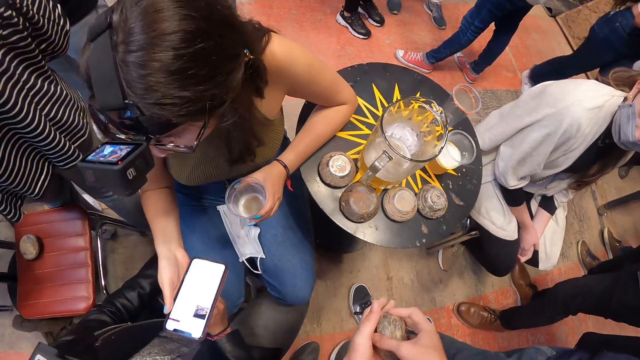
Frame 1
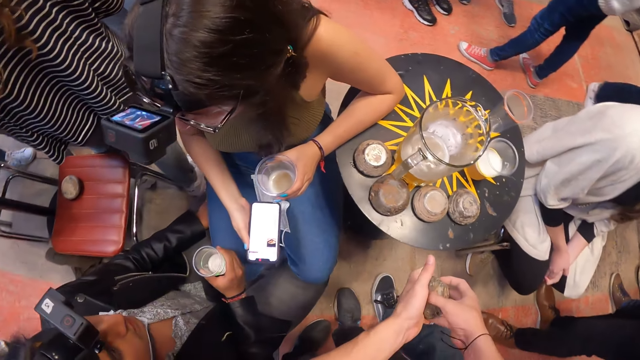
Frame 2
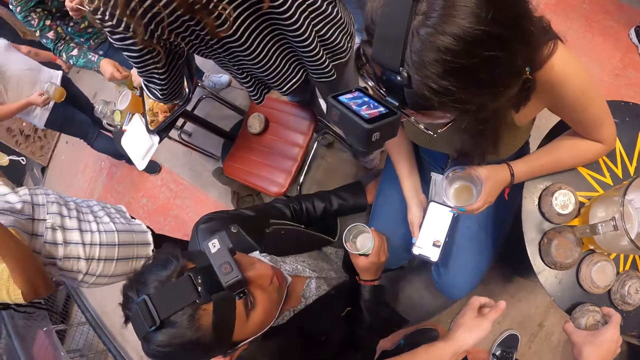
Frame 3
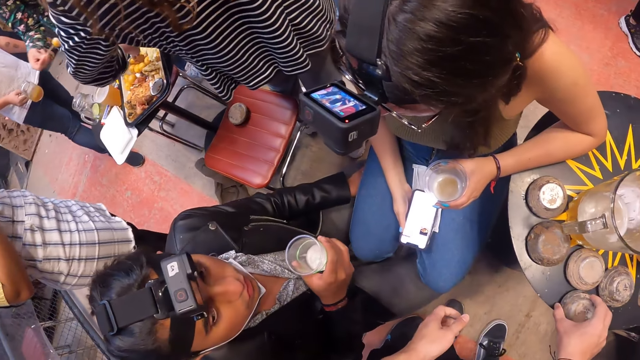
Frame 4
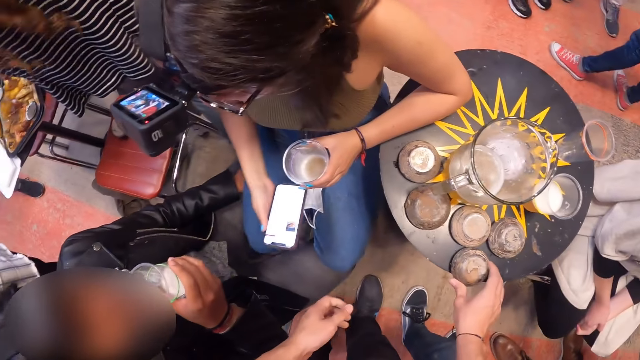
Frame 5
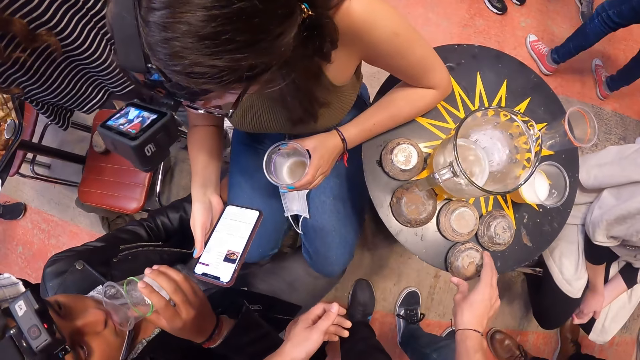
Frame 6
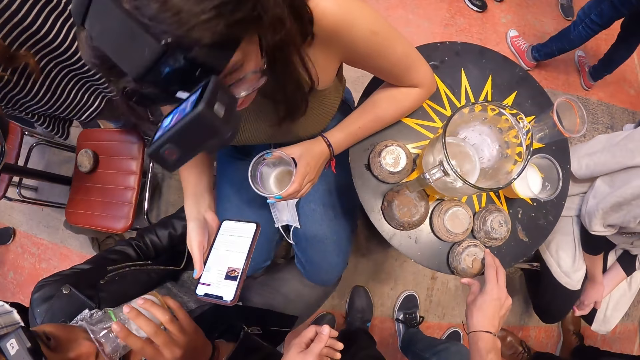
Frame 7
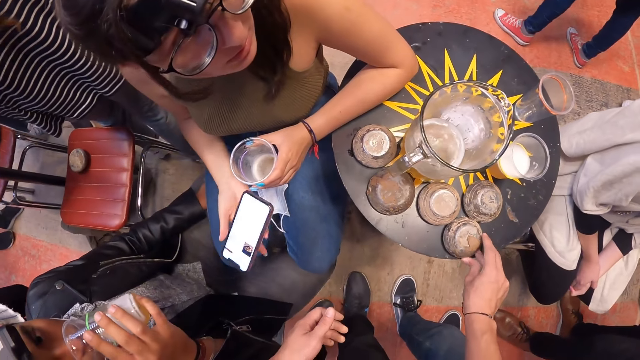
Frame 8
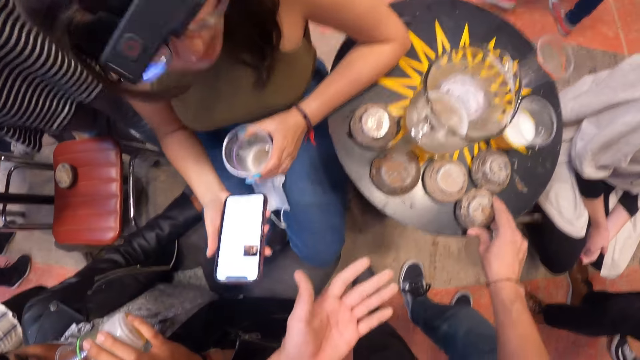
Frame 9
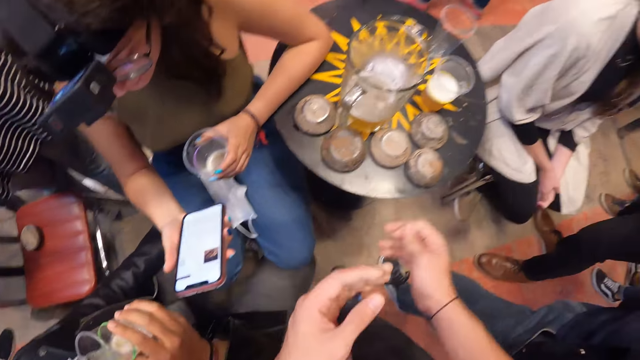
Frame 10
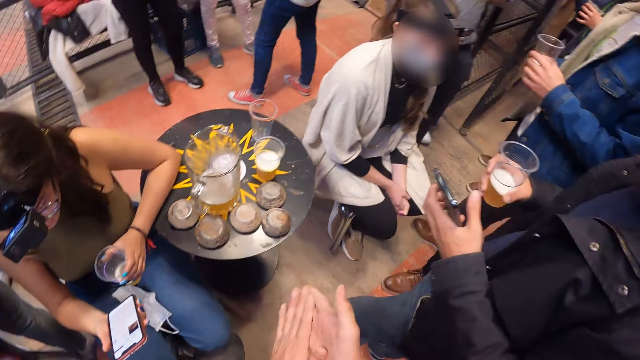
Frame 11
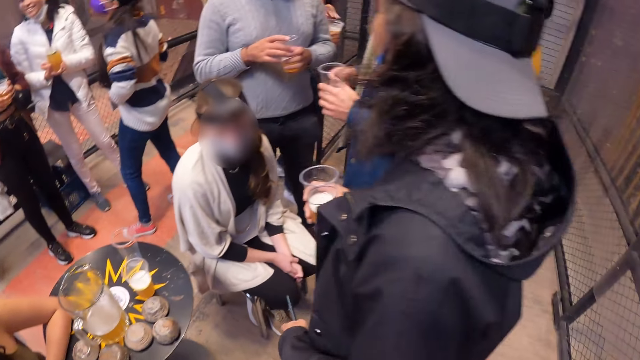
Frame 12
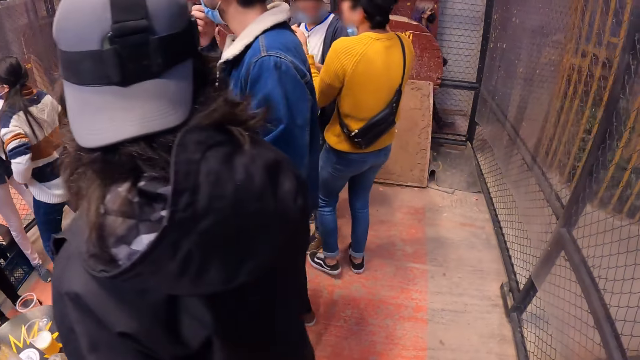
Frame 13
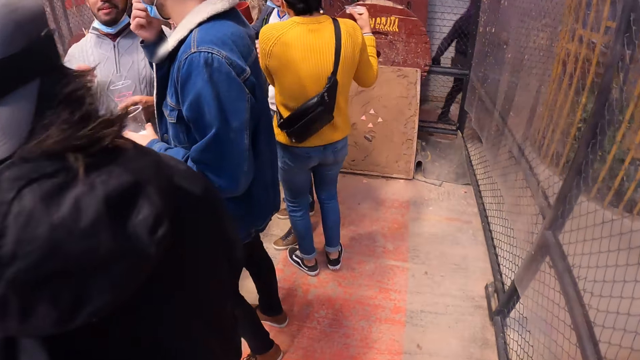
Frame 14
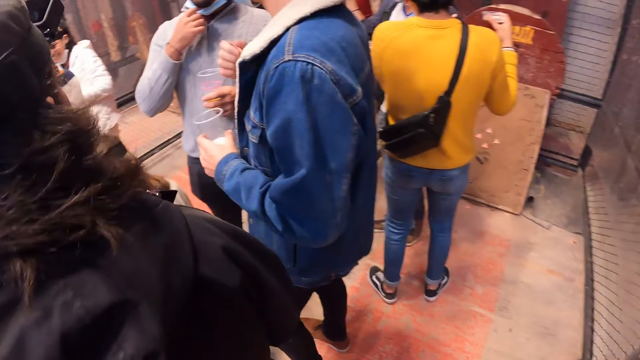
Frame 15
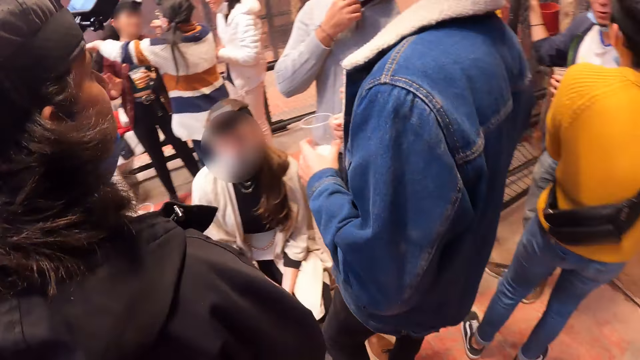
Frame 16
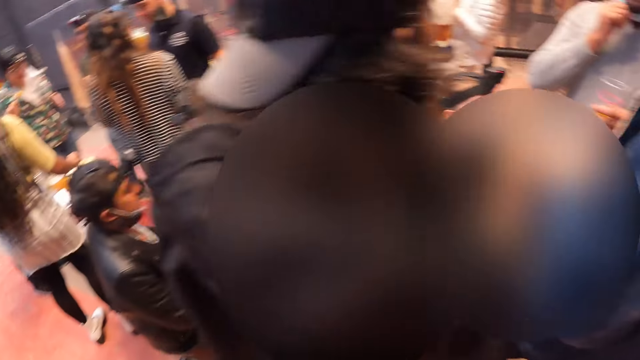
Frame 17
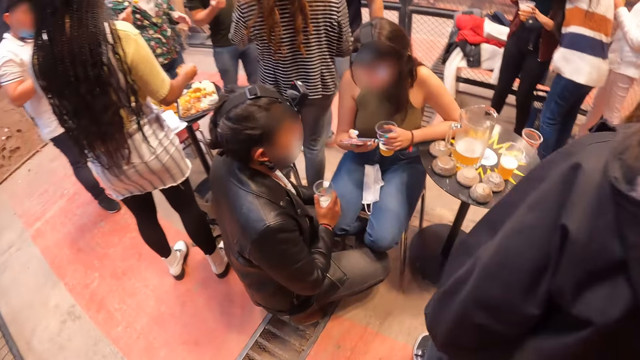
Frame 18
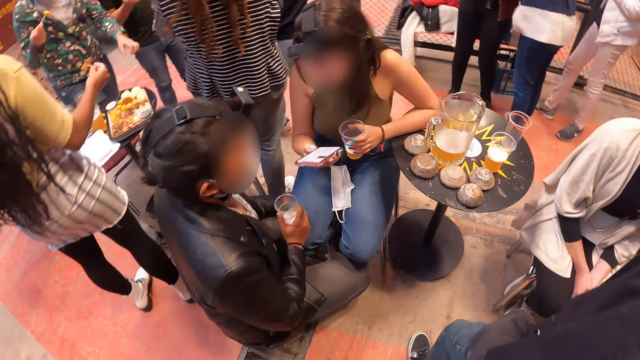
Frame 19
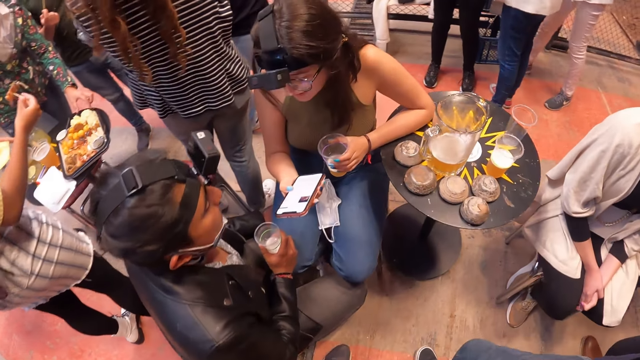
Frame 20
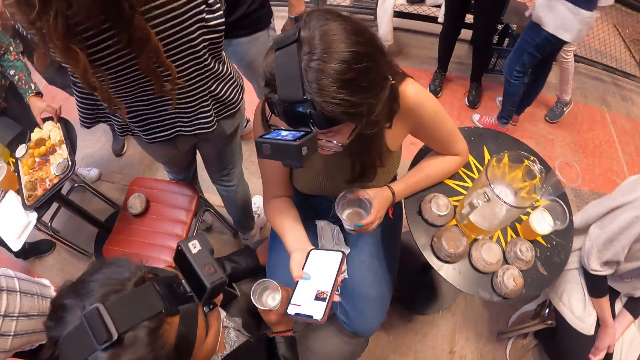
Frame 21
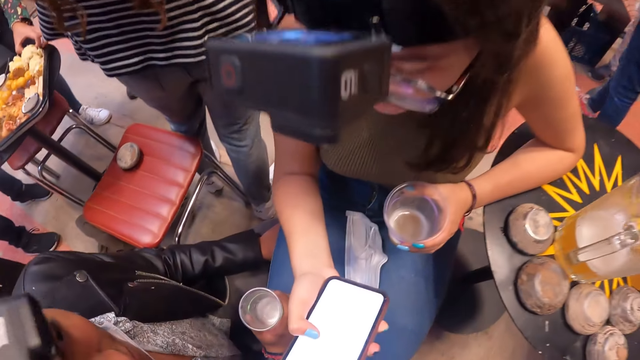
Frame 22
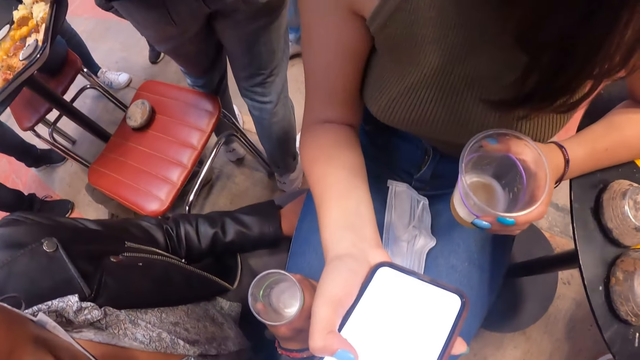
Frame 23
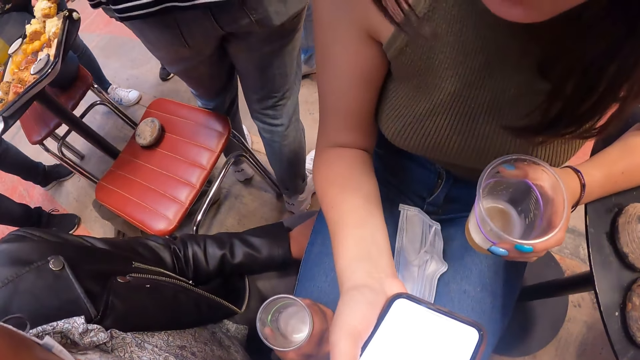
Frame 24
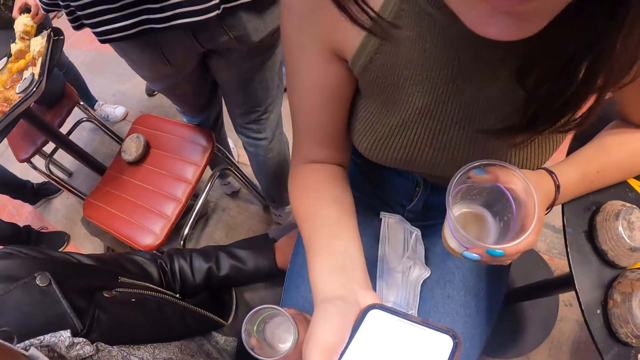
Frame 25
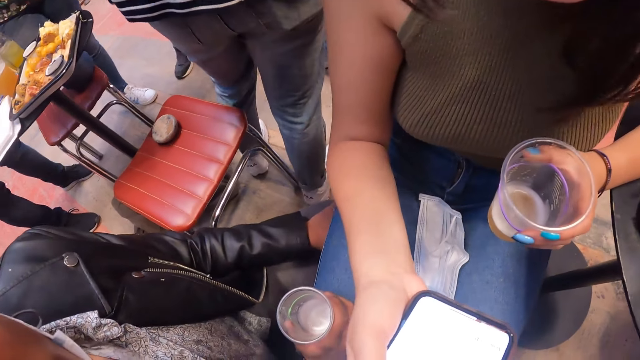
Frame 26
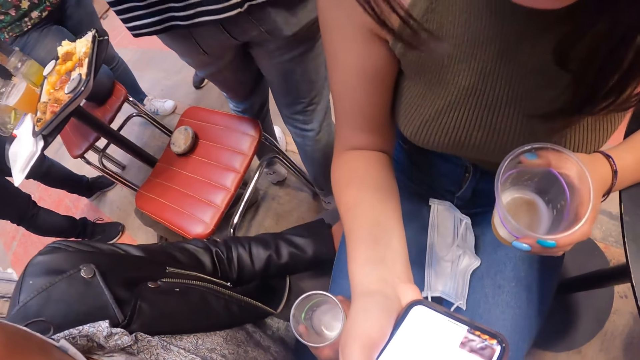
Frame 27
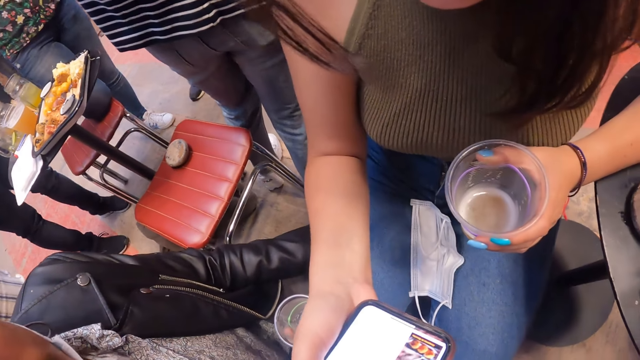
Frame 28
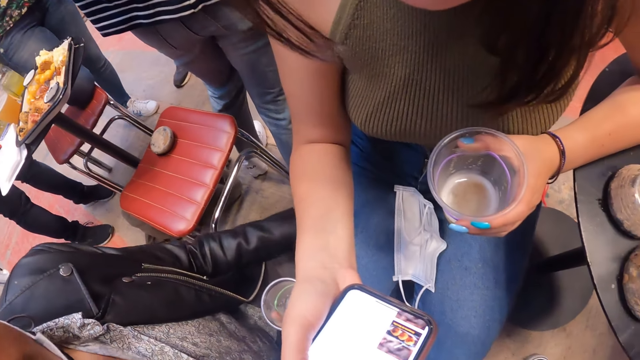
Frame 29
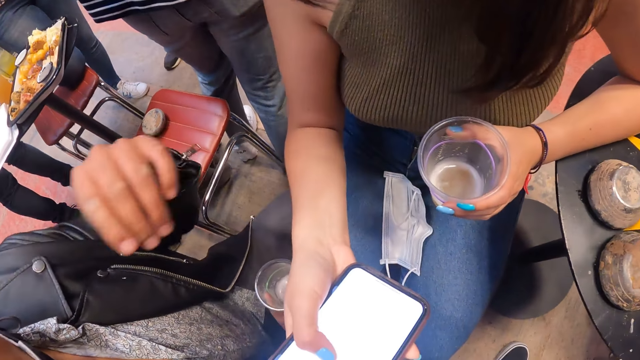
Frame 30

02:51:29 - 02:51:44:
The camera wearer drops a round piece of metal on the table with his right hand. A man drinks from a cup of beer in his right hand. The camera wearer dialogues with a lady. He wipes his hands. He looks around the pub. The lady scrolls the phone.

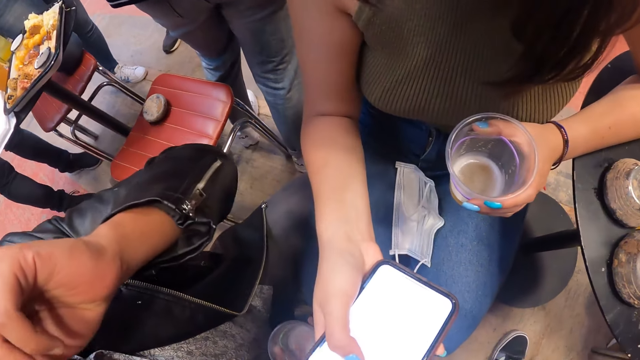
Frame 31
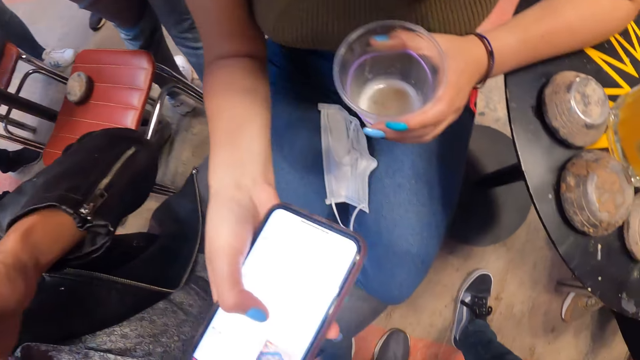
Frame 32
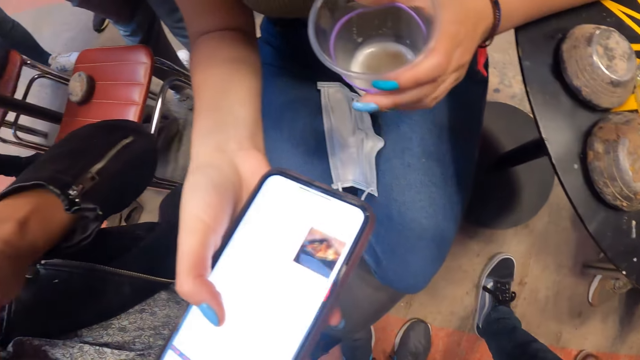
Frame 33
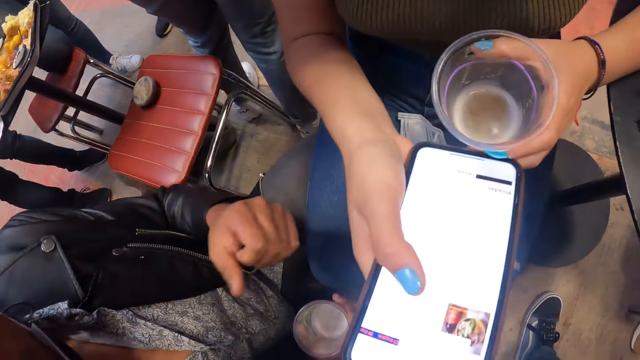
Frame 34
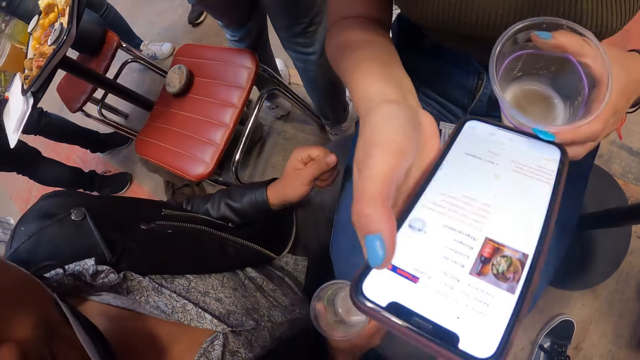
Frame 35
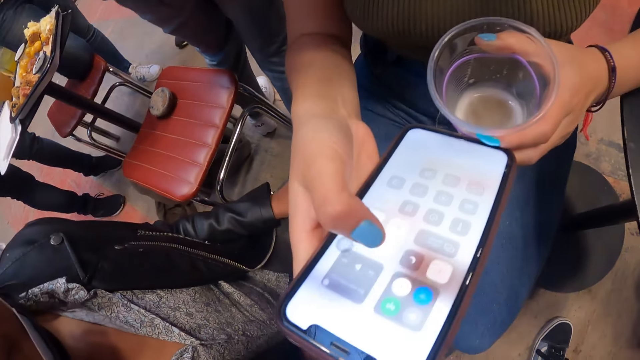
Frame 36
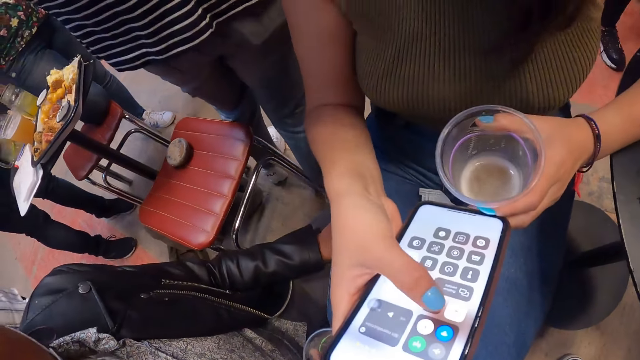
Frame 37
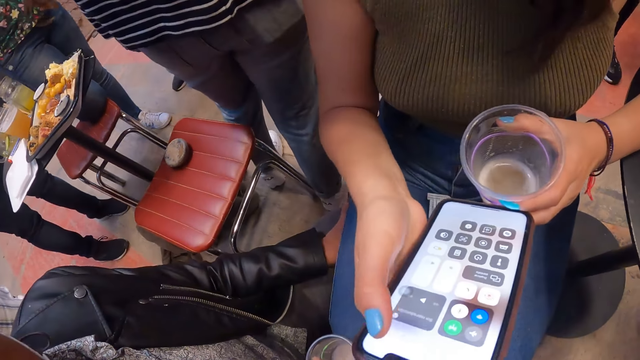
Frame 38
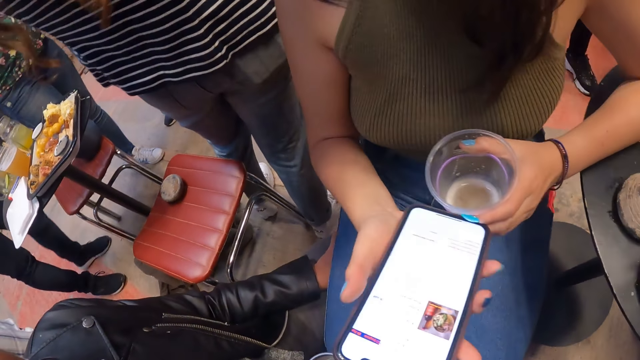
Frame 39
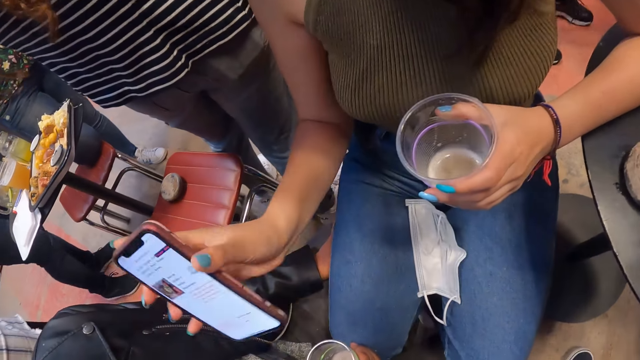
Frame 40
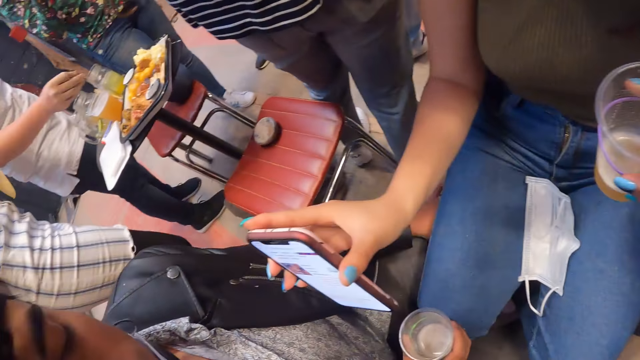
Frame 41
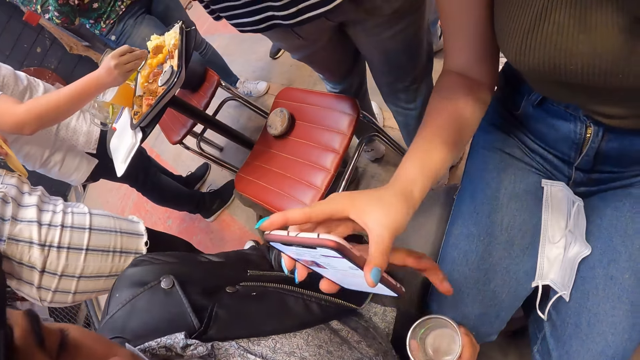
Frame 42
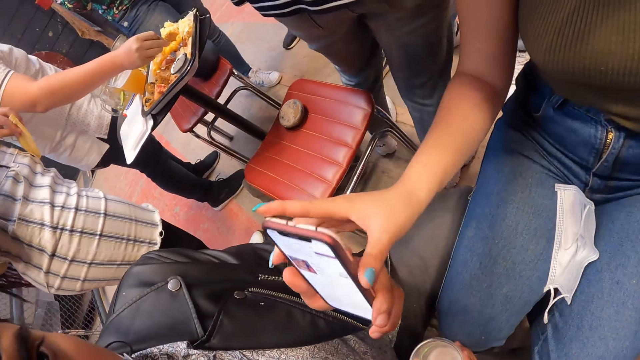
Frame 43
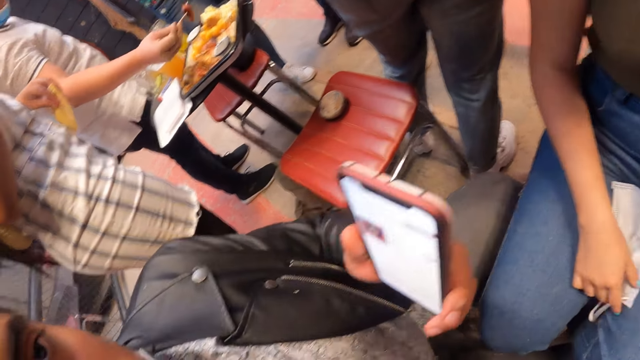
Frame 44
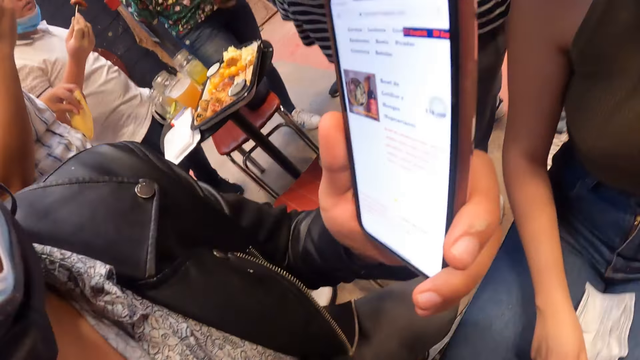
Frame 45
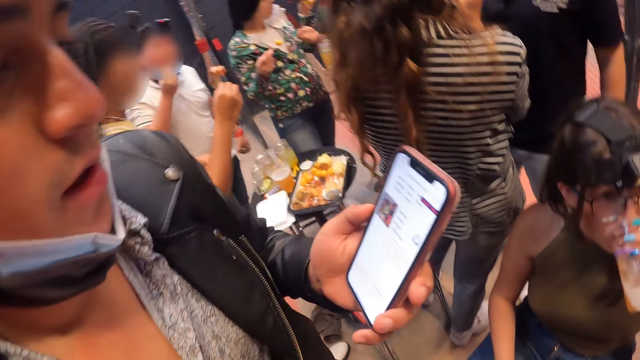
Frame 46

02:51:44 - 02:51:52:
A man takes the mobile phone from a woman with his left hand. The woman hands the phone to the man.
